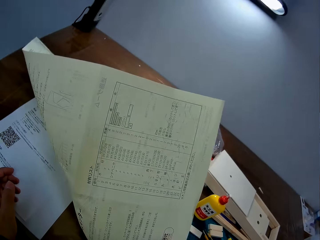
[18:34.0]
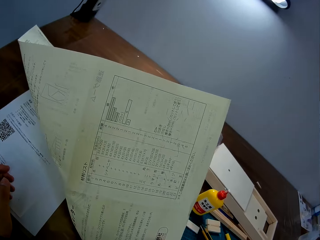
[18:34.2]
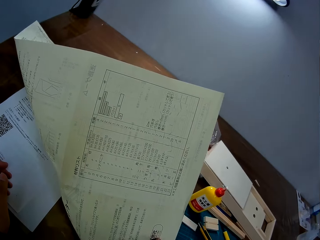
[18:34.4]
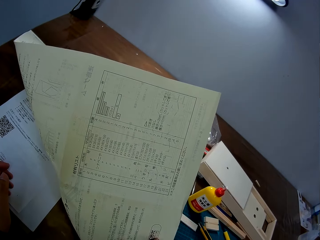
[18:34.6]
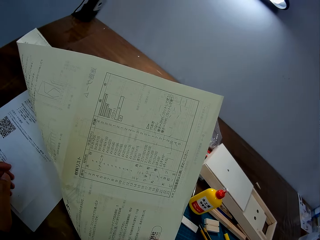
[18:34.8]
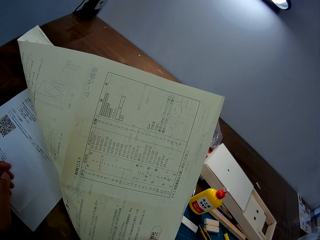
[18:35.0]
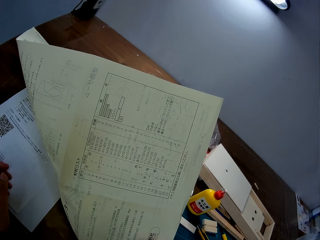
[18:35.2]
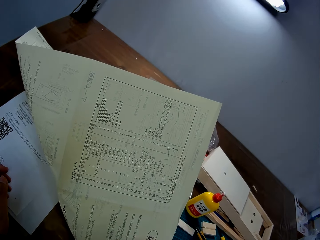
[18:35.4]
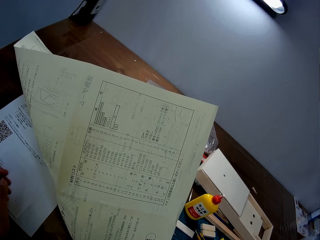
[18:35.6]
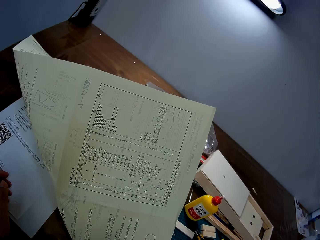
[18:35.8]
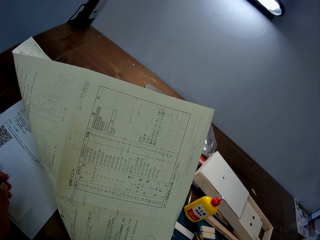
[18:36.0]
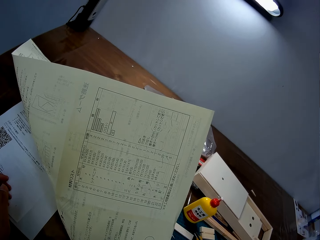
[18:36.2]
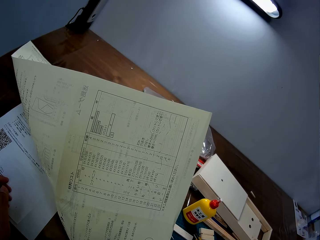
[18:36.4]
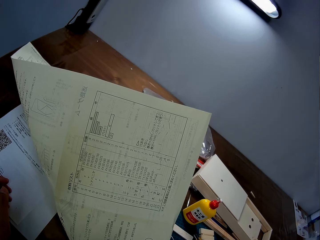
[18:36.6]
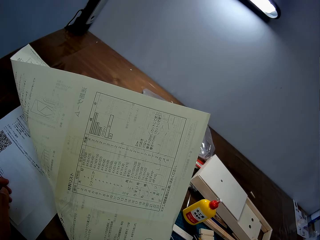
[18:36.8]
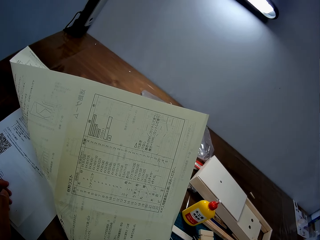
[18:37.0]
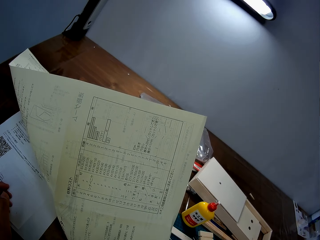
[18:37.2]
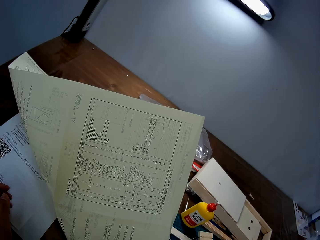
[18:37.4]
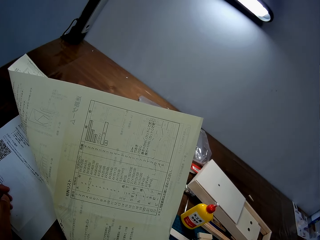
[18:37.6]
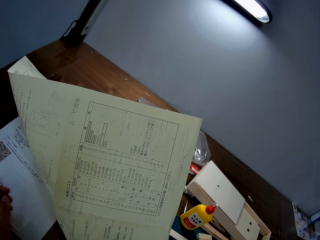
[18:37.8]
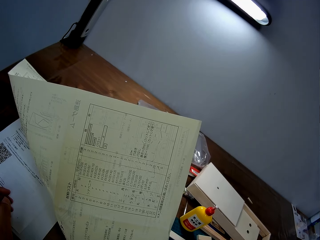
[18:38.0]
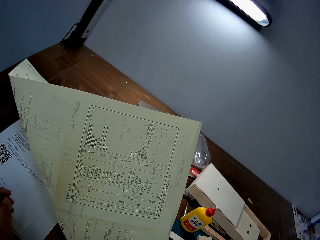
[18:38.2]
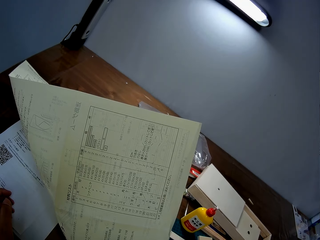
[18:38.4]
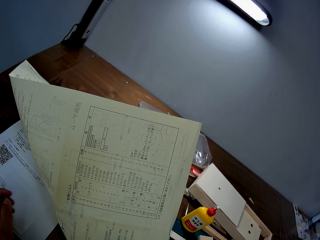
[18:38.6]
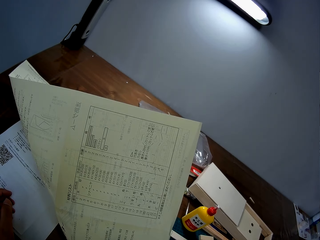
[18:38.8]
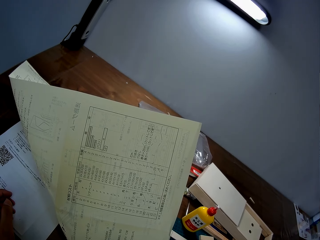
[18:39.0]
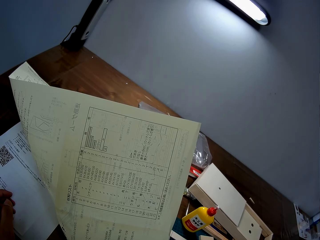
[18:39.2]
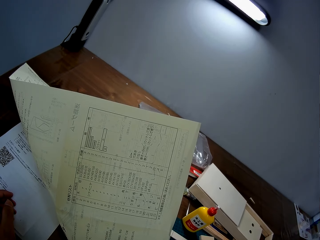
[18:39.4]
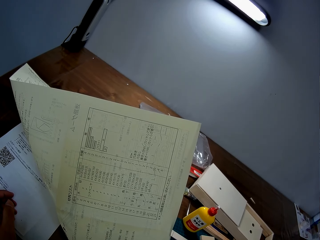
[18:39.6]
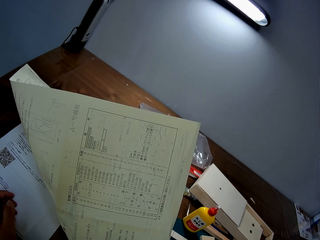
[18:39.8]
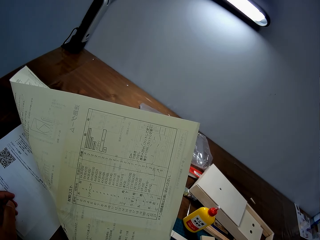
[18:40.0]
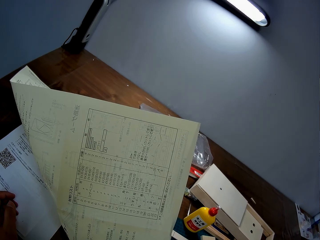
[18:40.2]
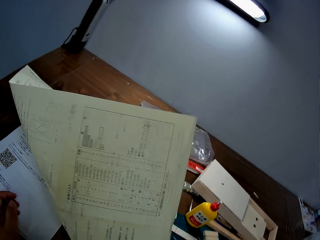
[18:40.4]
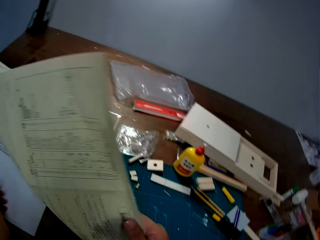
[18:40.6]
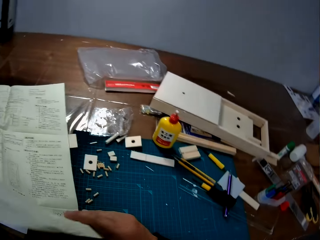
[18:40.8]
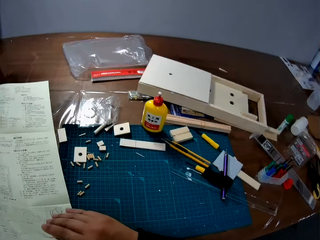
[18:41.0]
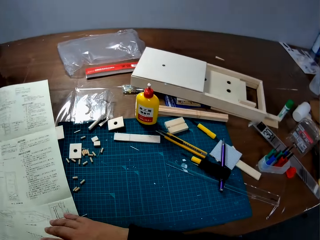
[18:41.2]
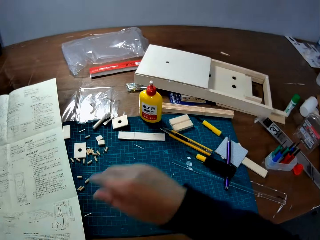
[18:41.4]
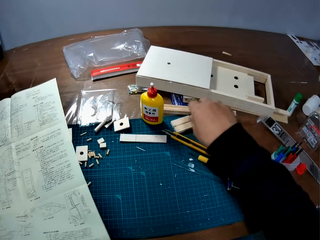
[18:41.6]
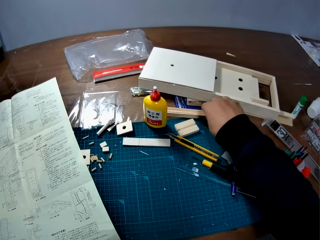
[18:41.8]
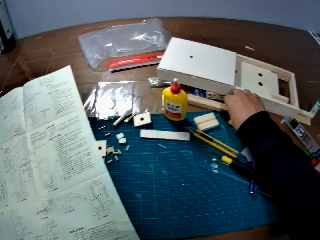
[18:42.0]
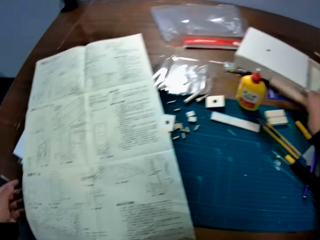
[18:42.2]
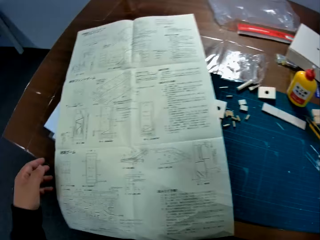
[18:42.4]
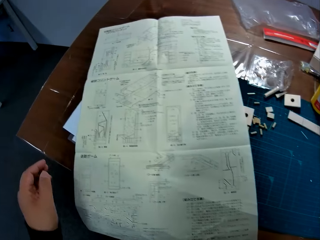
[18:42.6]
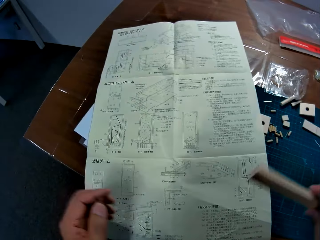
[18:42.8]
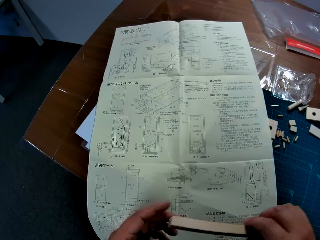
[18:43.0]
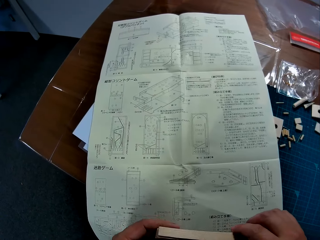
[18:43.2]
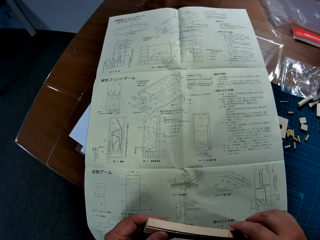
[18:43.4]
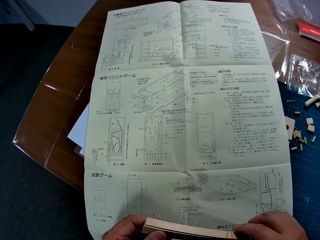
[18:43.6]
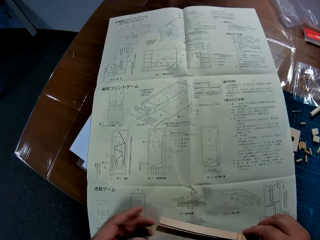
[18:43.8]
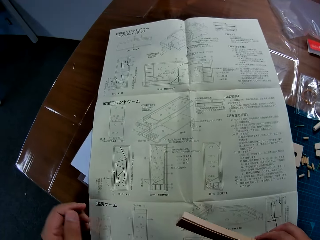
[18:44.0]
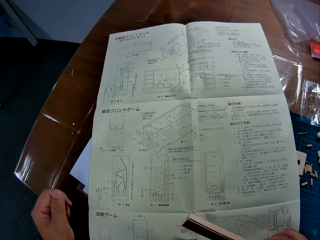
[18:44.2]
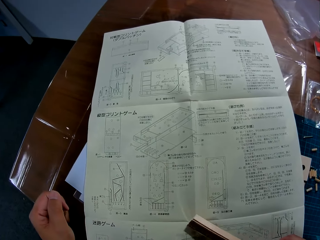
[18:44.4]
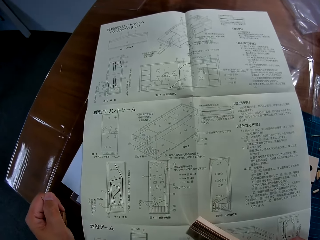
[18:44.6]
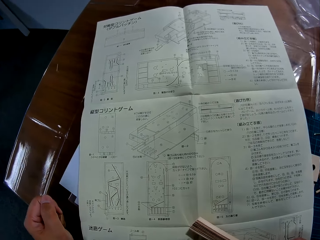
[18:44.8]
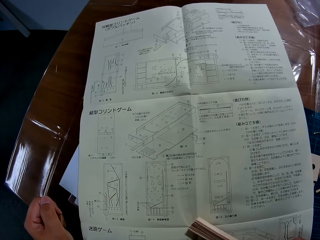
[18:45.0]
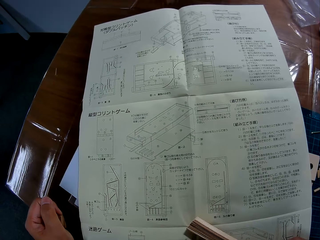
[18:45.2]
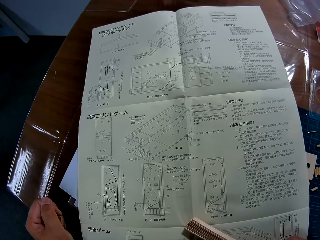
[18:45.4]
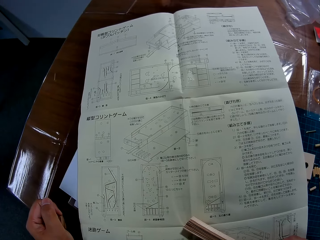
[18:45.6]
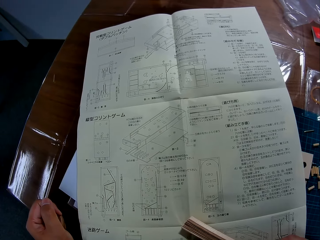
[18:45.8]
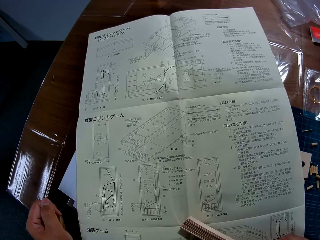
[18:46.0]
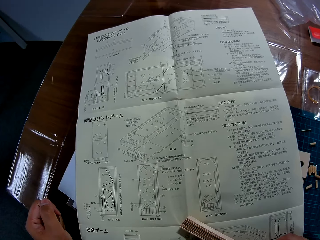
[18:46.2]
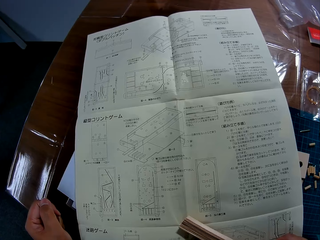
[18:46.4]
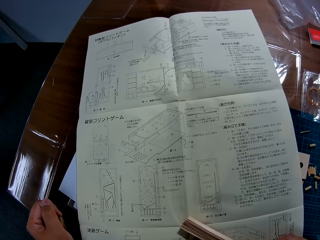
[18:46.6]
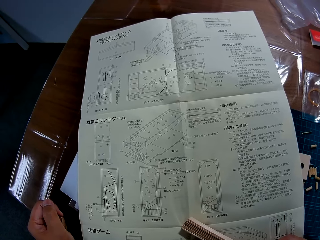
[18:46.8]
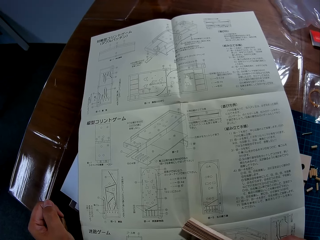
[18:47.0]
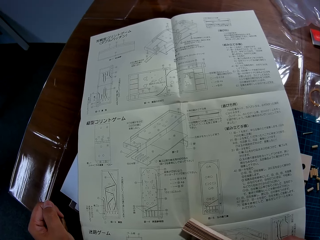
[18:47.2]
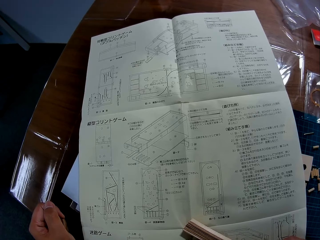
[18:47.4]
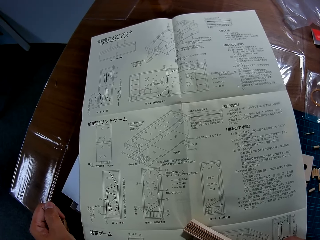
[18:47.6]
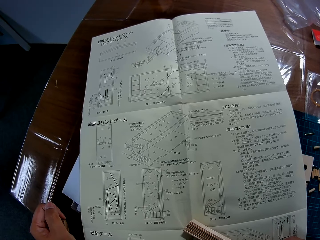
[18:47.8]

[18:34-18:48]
The camera wearer checks the other side of the manual or booklet. They unfold the booklet. They pick up a bundle of model sticks on the table with the right hand. They hold the sticks with both hands. They study the manual on the table. They move the left hand off the sticks.

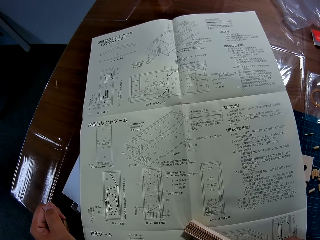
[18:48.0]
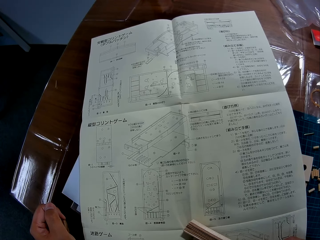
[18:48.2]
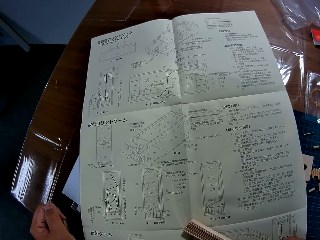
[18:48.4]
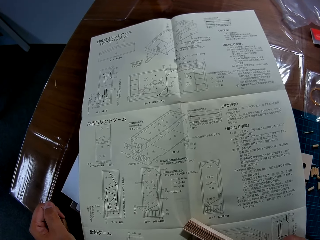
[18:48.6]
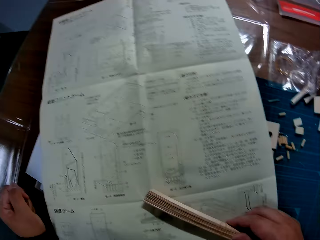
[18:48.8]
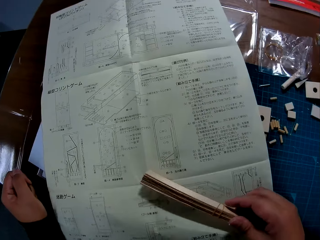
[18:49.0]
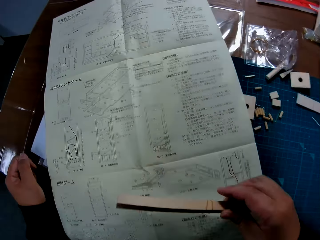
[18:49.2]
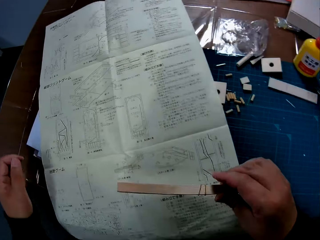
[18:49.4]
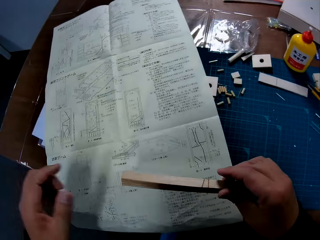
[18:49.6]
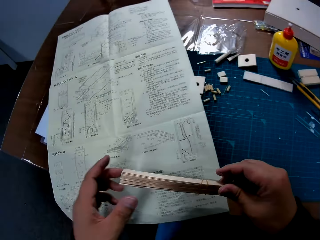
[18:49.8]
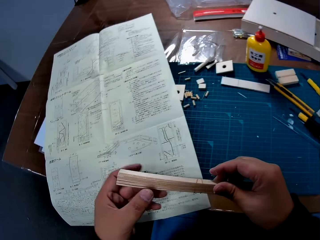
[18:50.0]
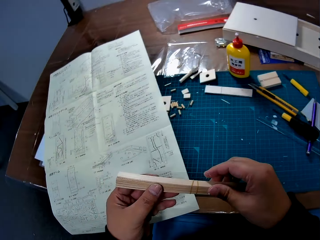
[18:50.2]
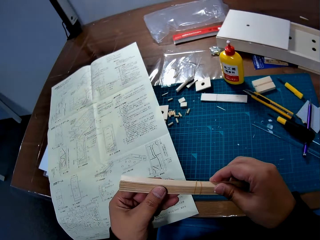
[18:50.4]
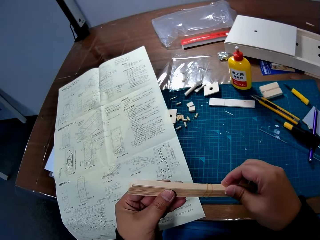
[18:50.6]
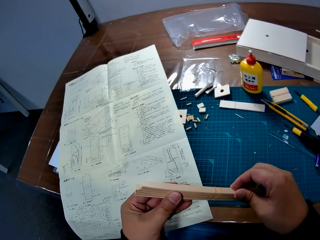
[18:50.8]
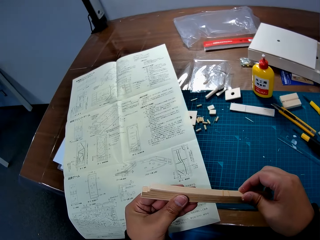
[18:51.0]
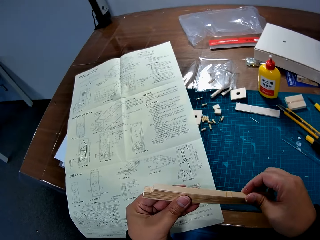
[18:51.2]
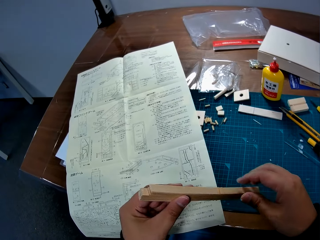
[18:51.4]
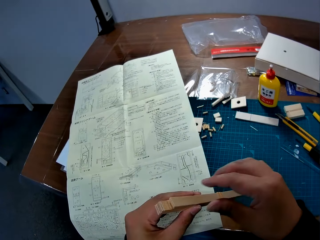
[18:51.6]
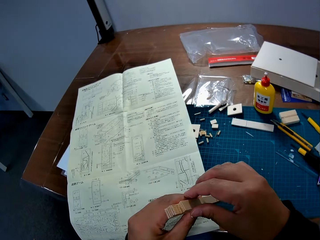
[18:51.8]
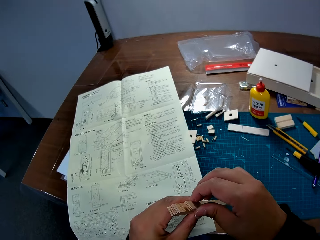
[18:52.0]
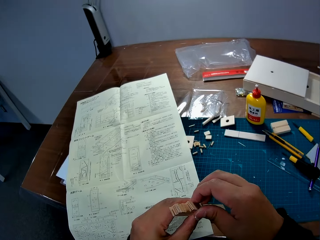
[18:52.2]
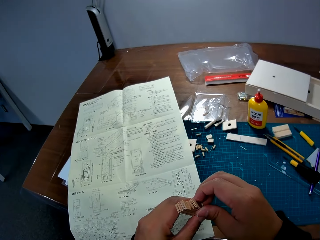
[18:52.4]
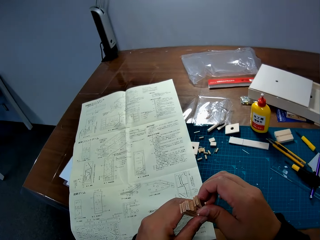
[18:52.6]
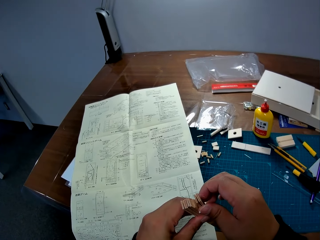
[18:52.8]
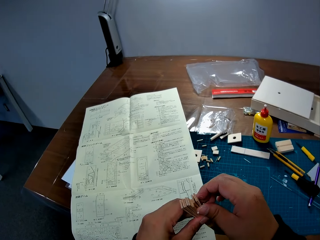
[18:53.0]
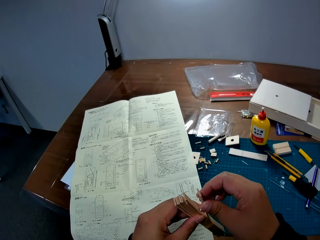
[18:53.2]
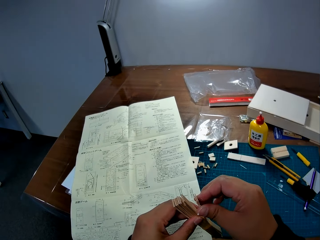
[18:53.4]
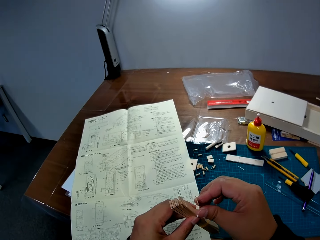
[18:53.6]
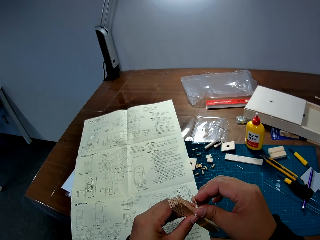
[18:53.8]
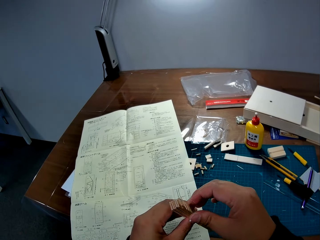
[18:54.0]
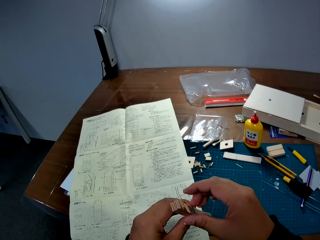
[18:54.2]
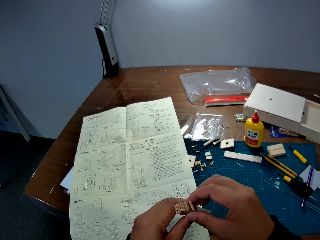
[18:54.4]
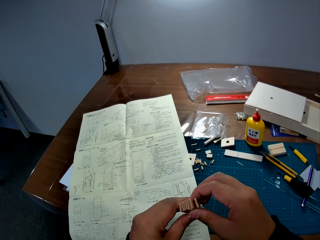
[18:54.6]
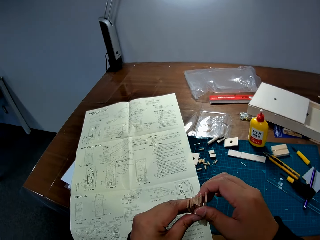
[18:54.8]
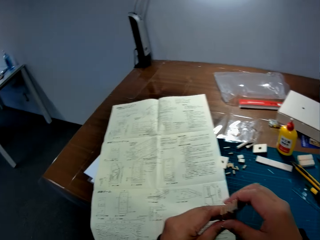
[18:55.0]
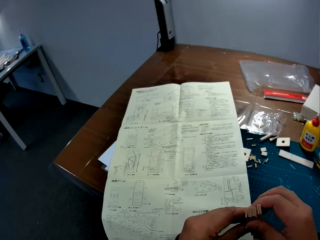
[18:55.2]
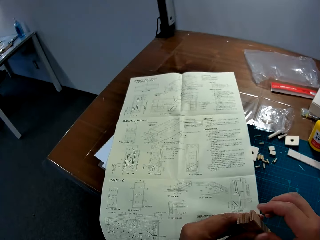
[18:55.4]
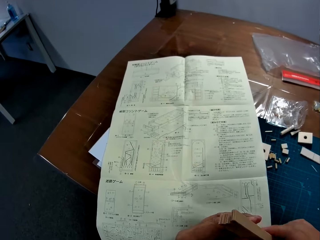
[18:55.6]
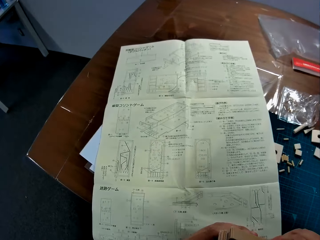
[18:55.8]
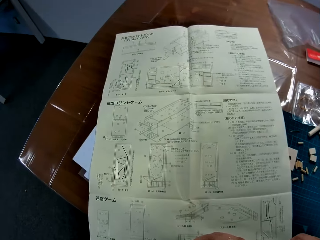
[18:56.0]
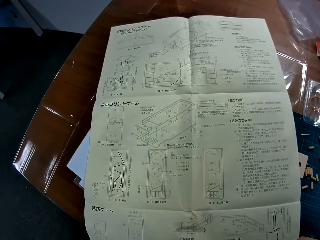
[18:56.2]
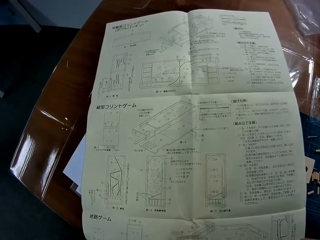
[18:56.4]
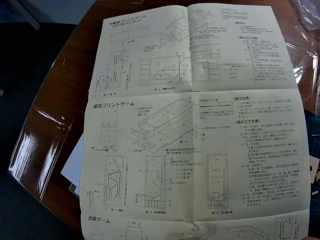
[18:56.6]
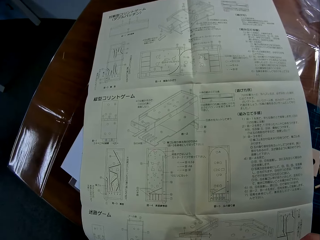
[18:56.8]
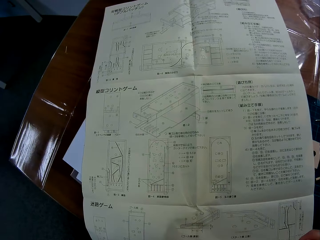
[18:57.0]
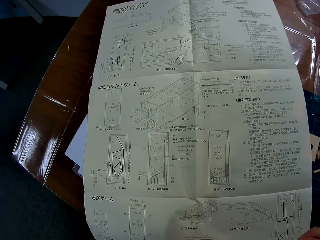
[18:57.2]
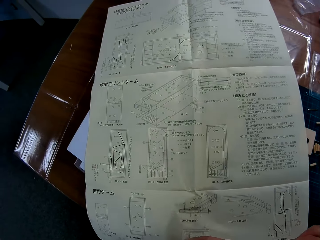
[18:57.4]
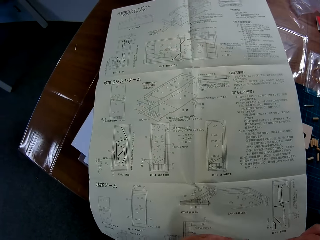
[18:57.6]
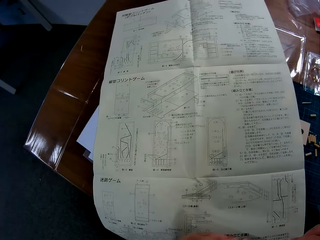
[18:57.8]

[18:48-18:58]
The camera wearer holds the sticks with both hands. They pull some sticks out of the bundle.
